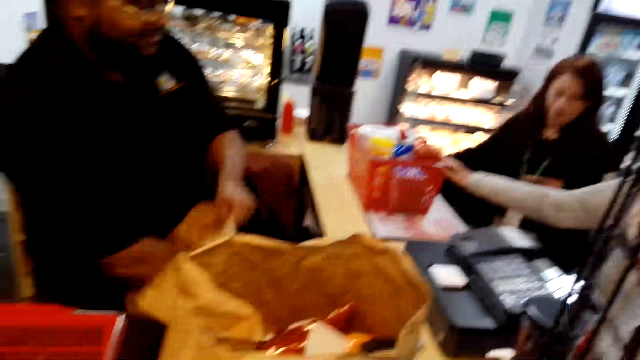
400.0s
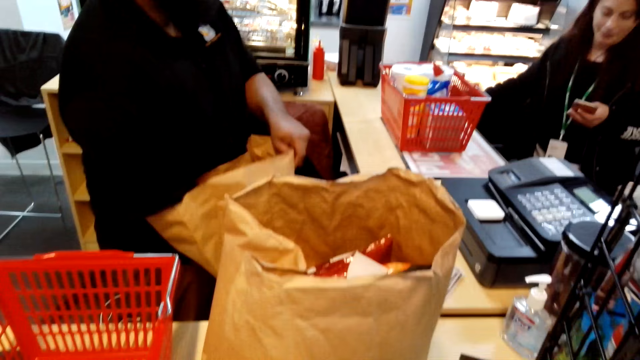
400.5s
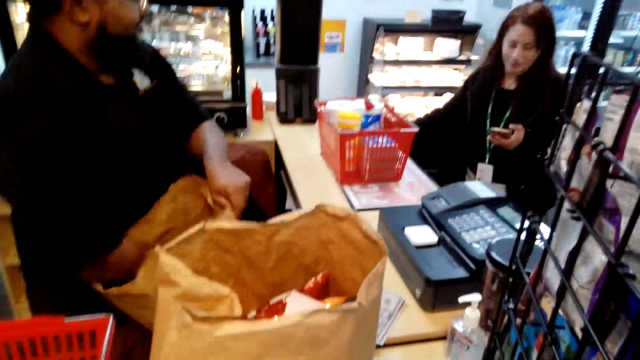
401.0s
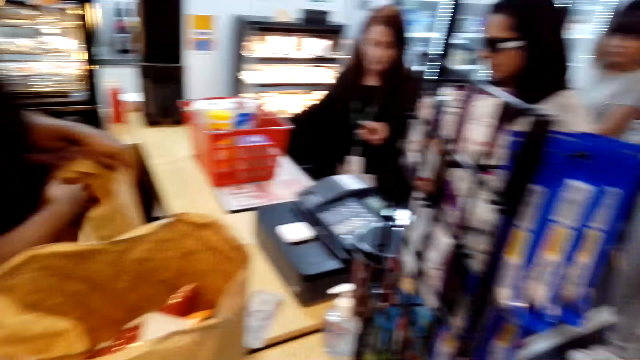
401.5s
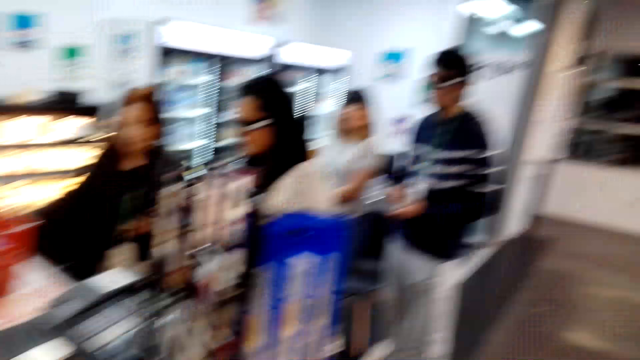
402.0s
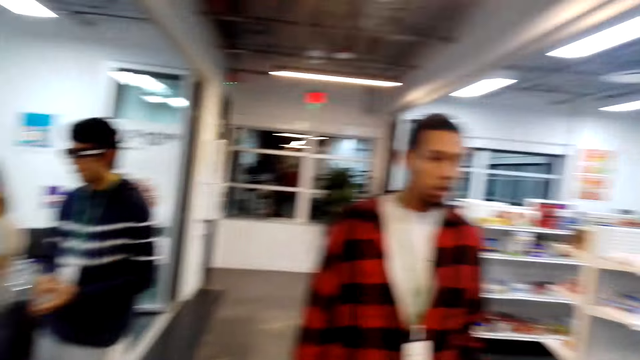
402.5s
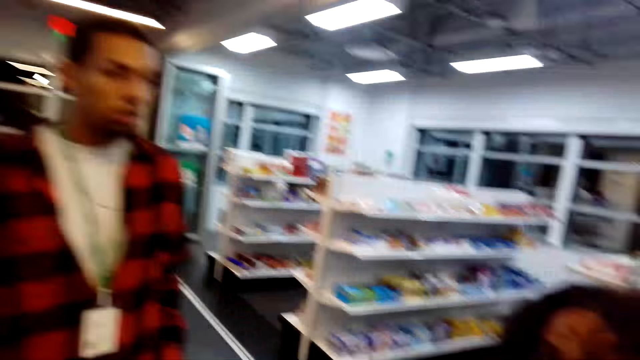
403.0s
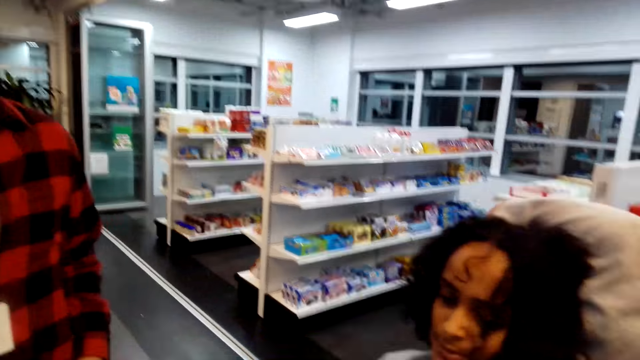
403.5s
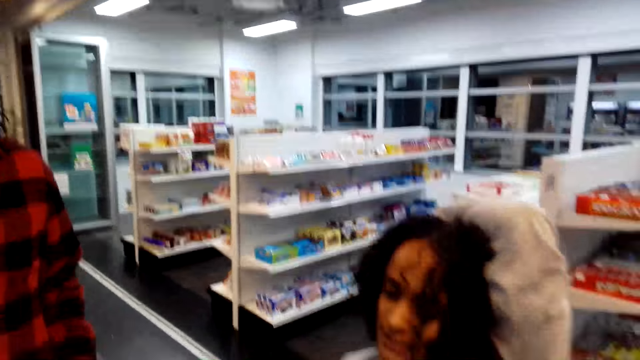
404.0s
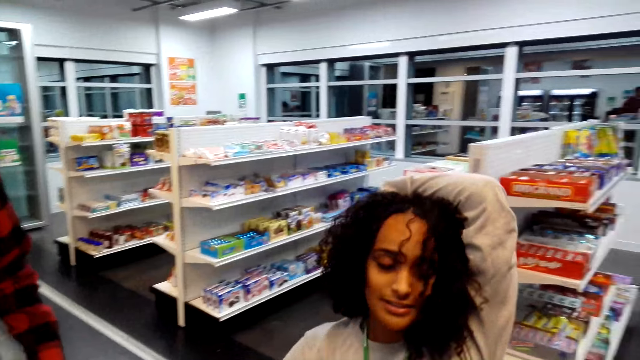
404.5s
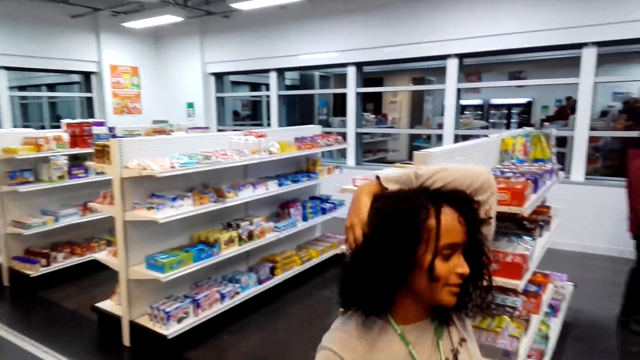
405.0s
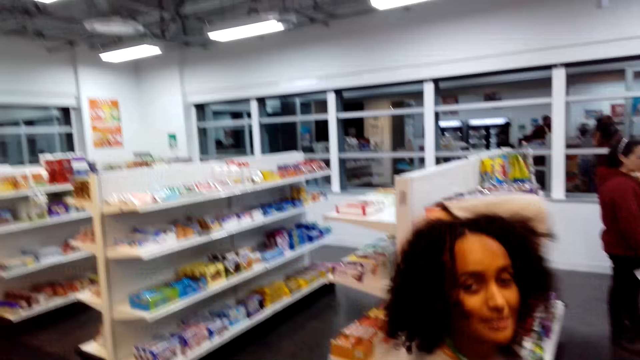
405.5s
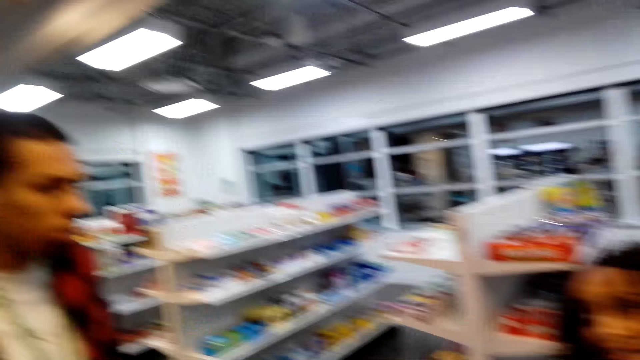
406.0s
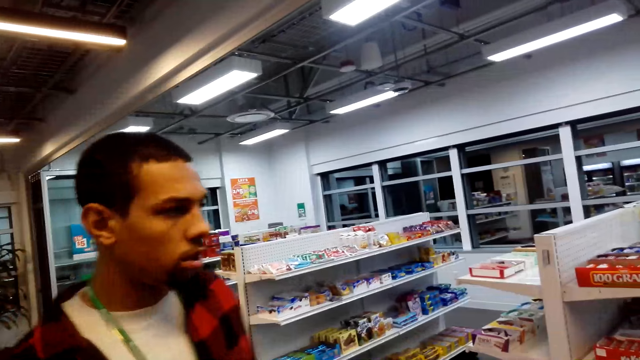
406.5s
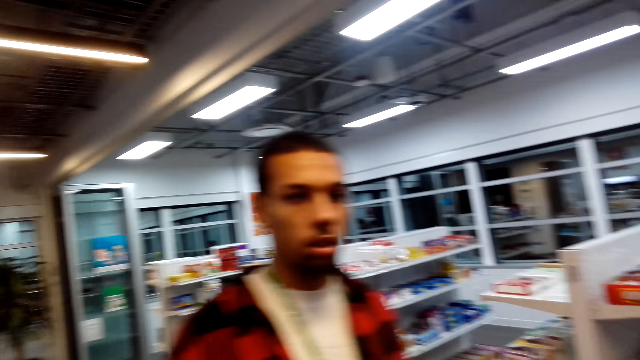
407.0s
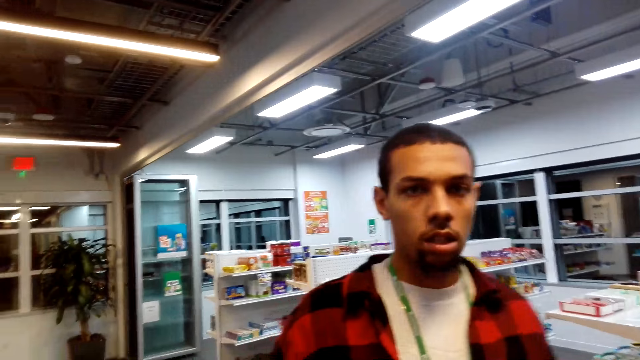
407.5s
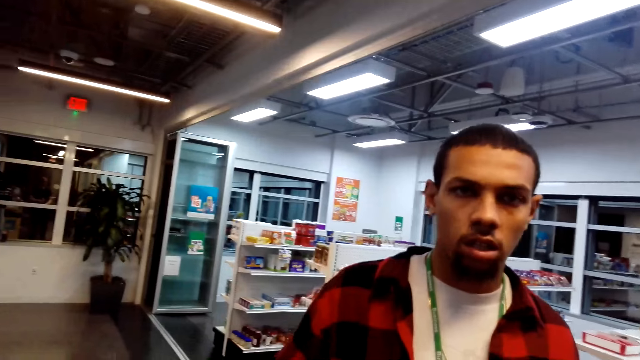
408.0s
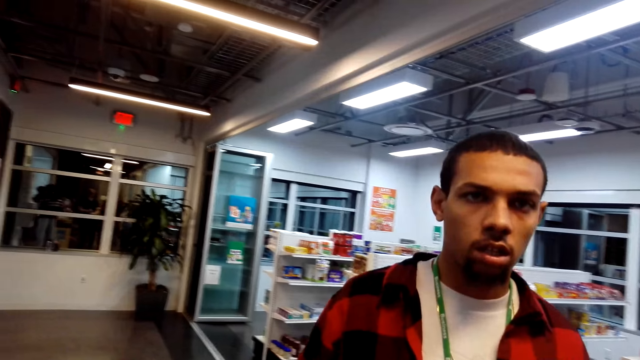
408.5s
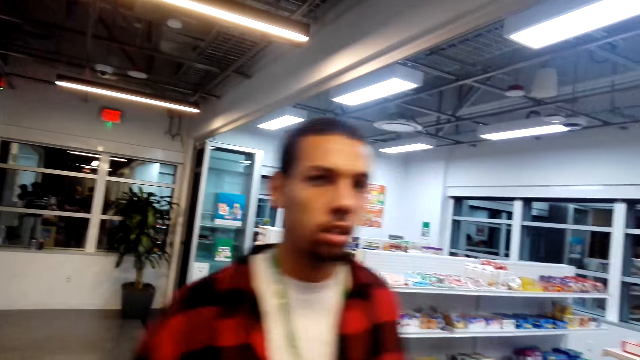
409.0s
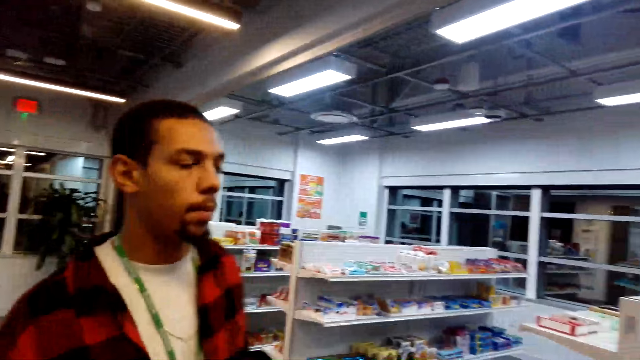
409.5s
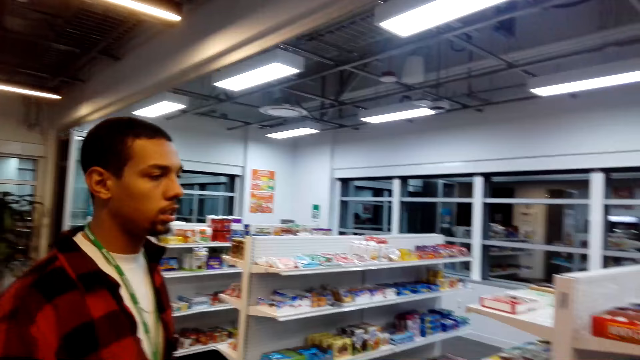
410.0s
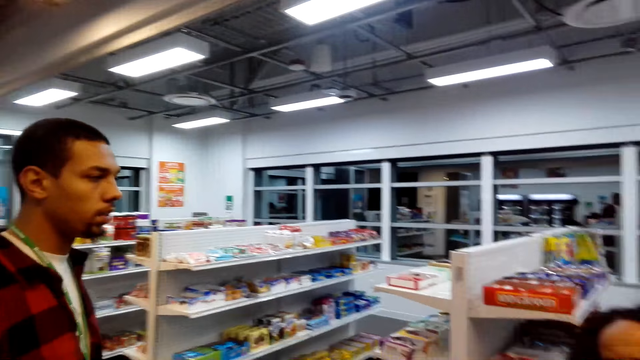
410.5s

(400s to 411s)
A person opens the packet. Another person straightens a paper. A third person walks in a supermarket. A fourth person moves the hand on the head. A woman straightens a hand. The fourth person moves from the camera wearer. The third person talks to the camera wearer.

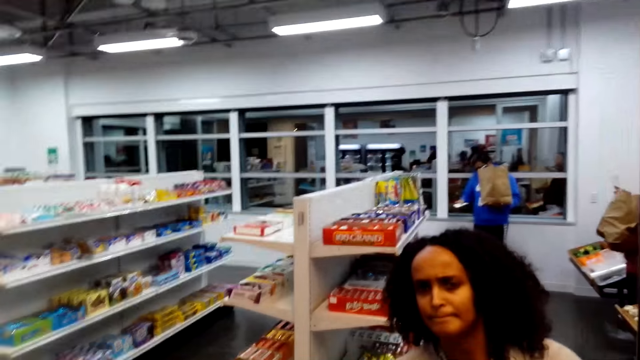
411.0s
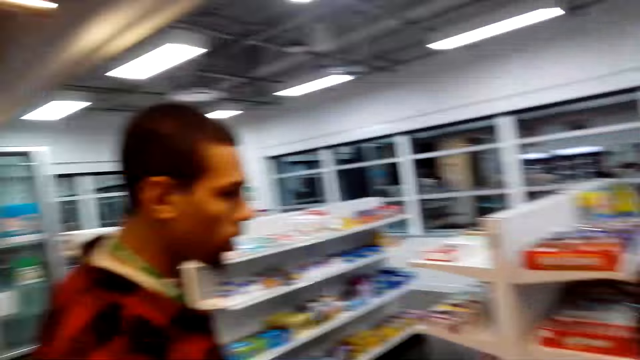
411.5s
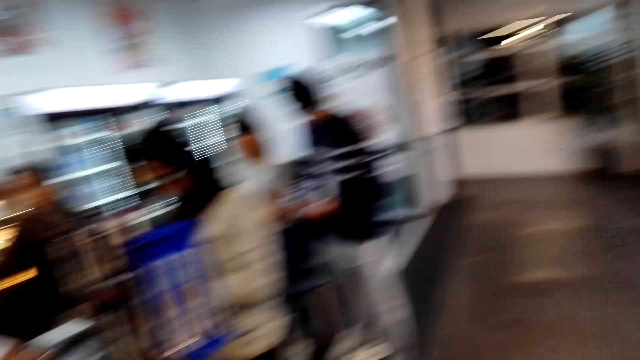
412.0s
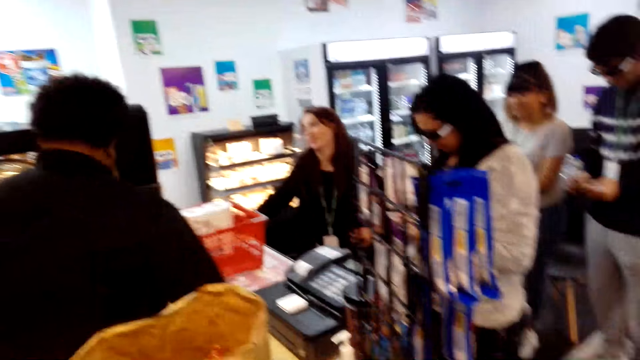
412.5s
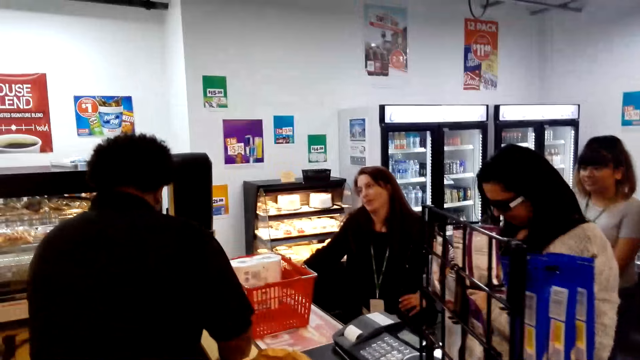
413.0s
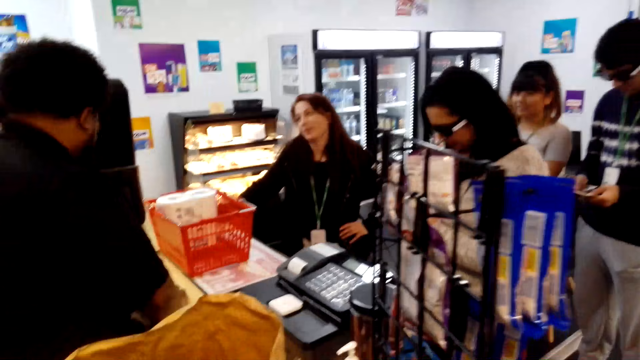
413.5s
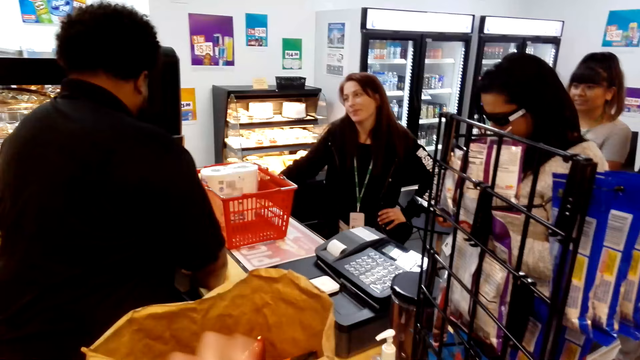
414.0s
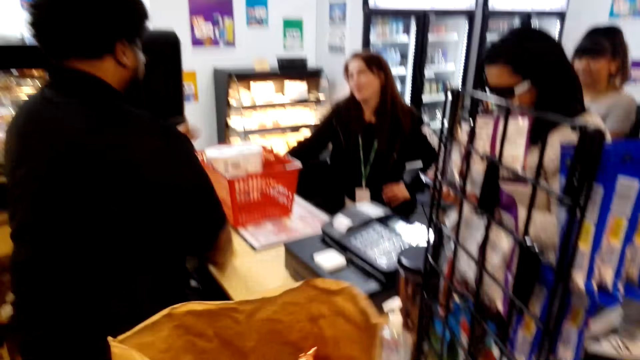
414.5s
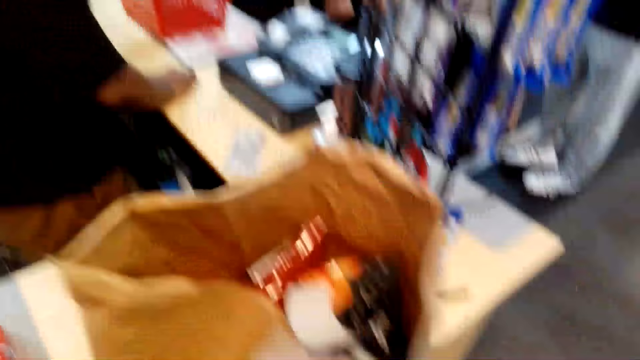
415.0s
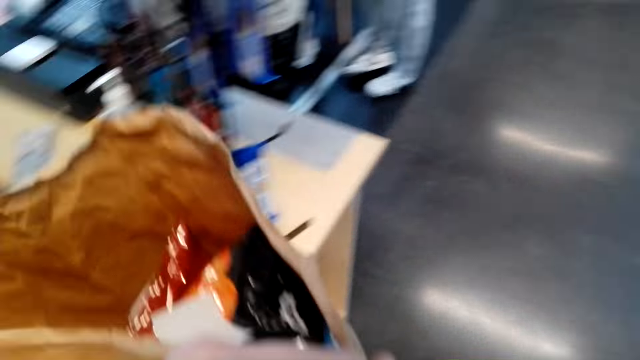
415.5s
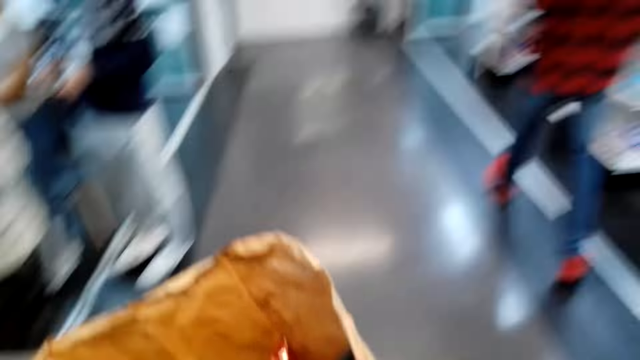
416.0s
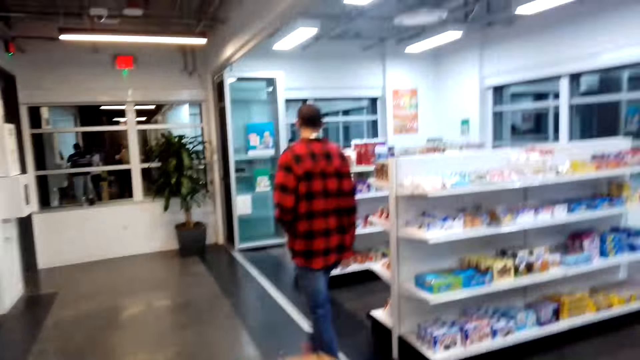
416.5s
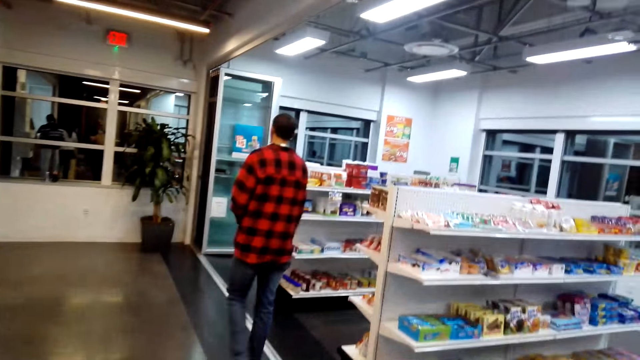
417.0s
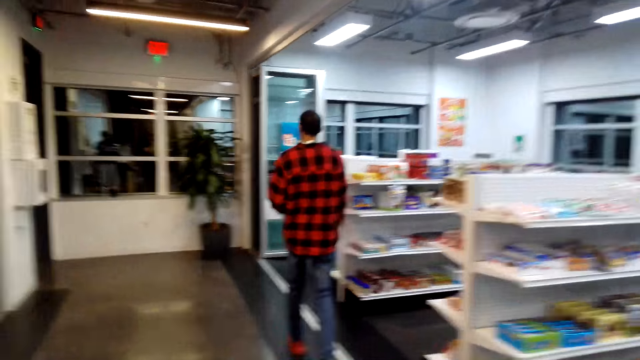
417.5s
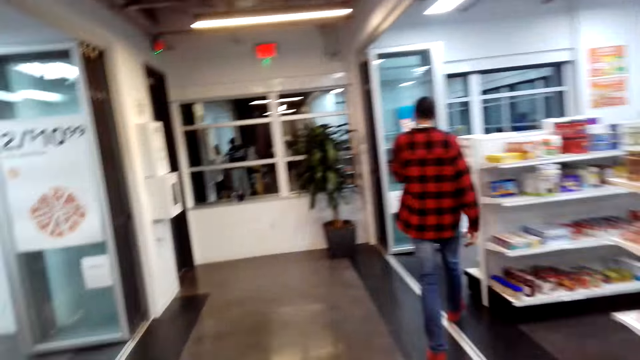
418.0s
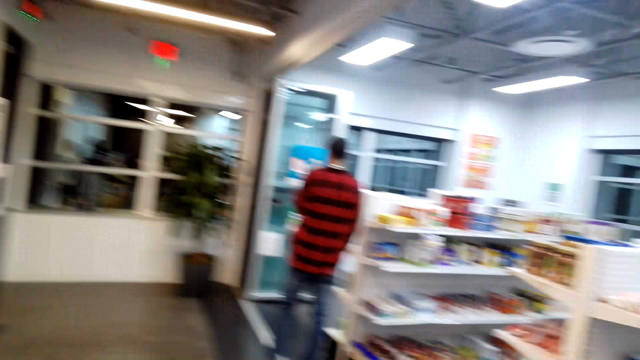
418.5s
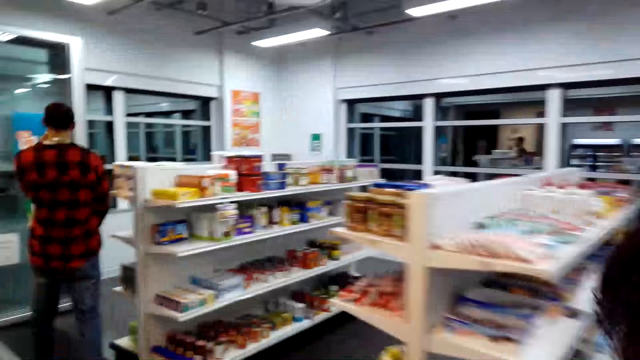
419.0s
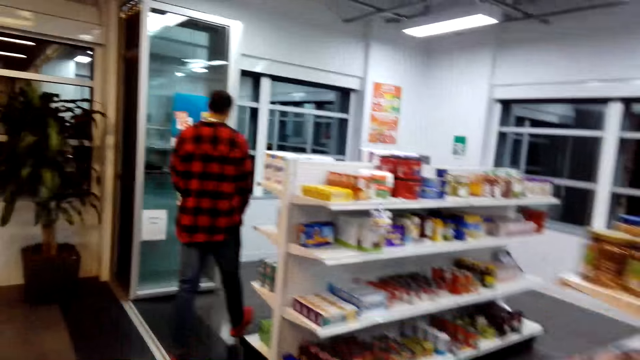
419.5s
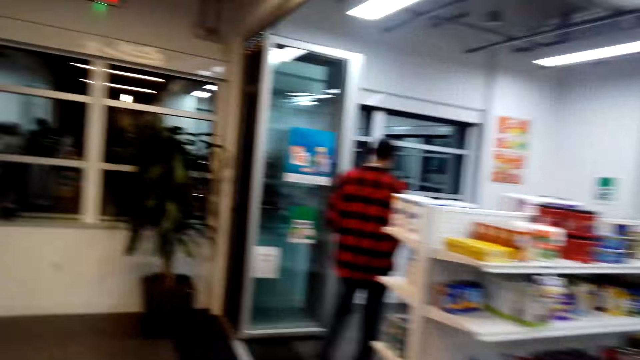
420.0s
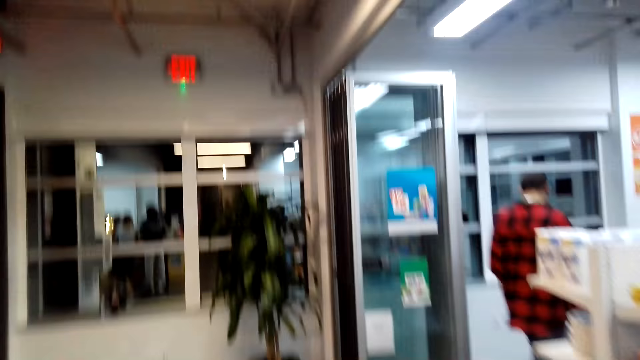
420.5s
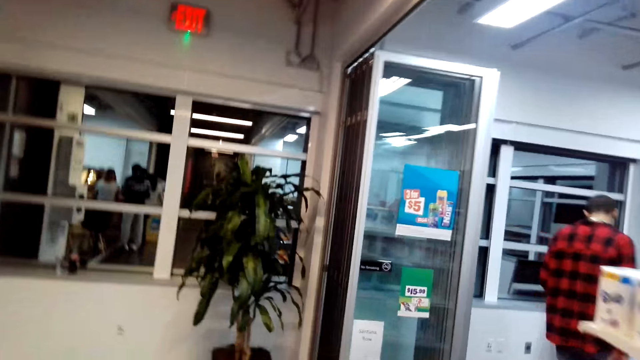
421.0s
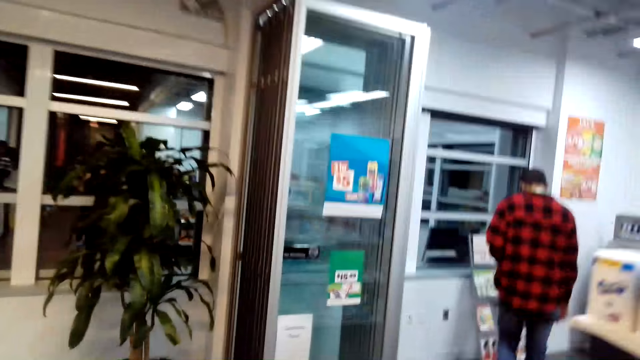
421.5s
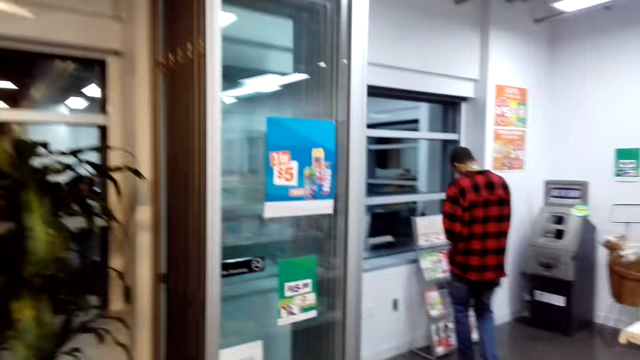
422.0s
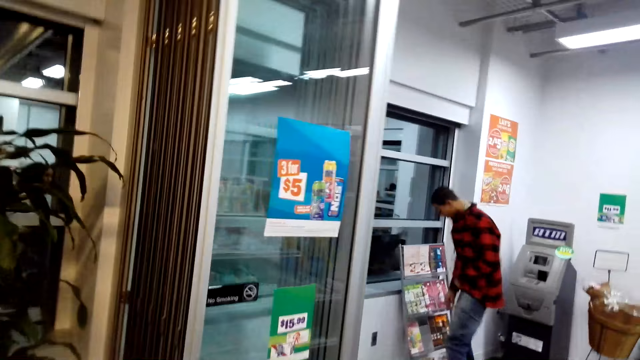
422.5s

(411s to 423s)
The camera wearer picks up a pack of items on a counter. A person walks. The camera wearer carries the carrier bag. They walk in a supermarket towards the book stand.
